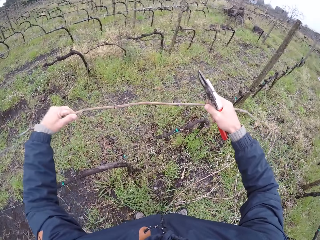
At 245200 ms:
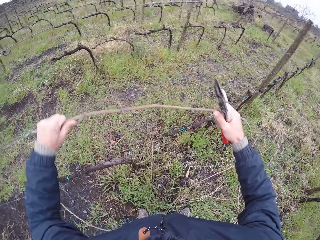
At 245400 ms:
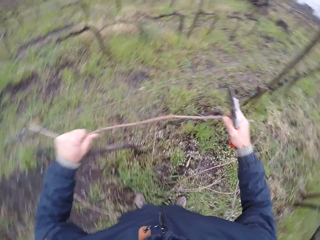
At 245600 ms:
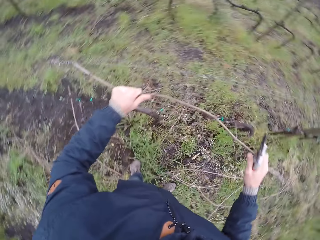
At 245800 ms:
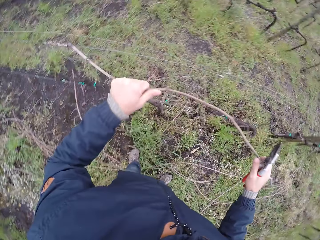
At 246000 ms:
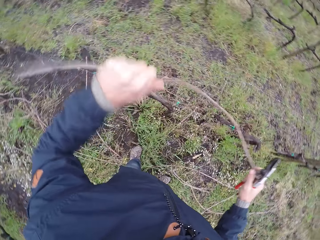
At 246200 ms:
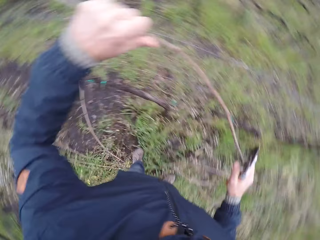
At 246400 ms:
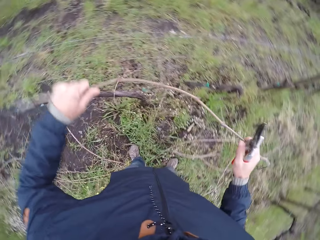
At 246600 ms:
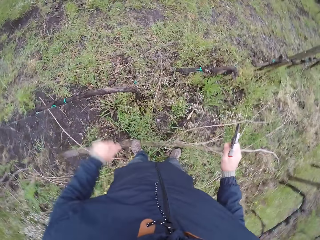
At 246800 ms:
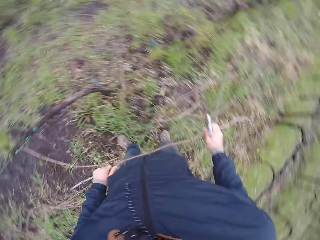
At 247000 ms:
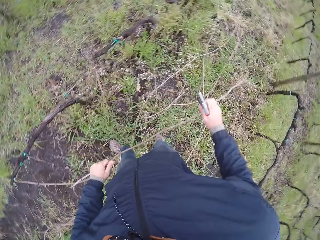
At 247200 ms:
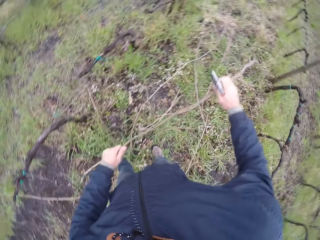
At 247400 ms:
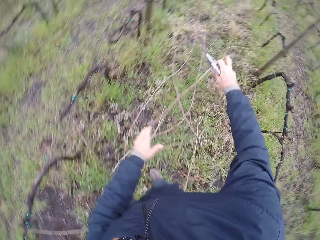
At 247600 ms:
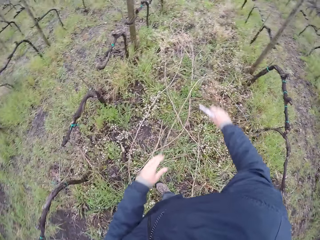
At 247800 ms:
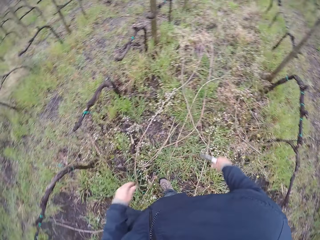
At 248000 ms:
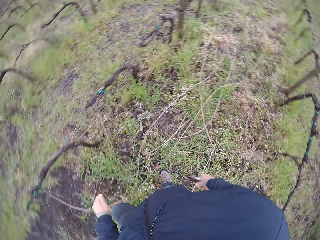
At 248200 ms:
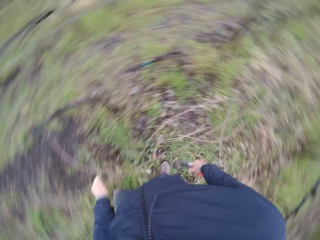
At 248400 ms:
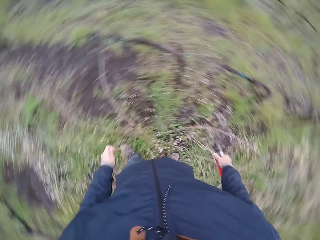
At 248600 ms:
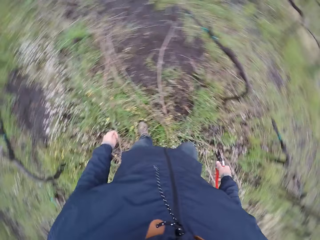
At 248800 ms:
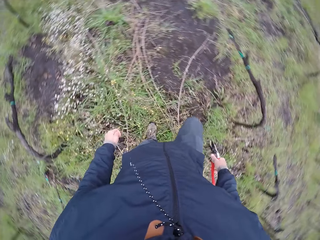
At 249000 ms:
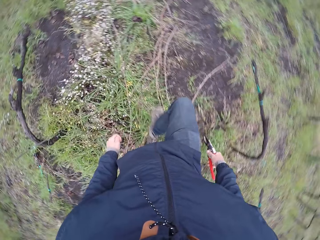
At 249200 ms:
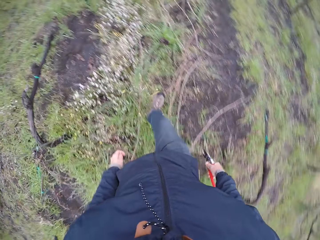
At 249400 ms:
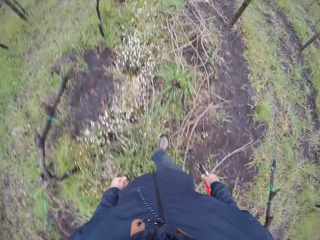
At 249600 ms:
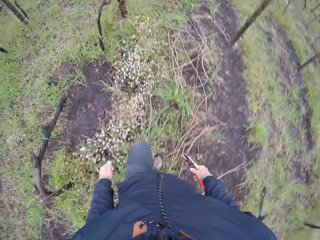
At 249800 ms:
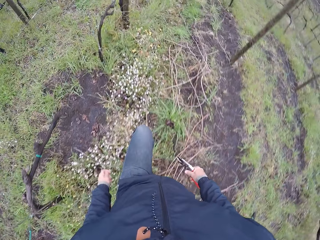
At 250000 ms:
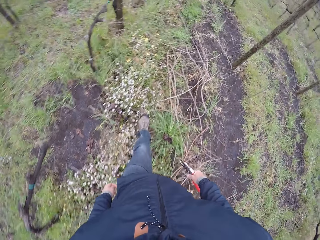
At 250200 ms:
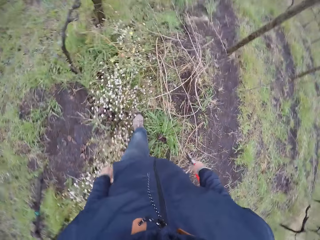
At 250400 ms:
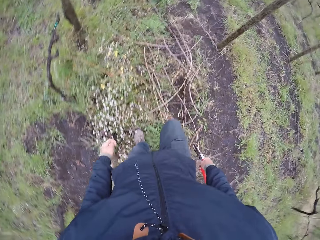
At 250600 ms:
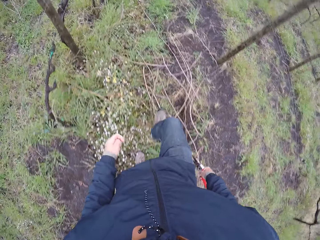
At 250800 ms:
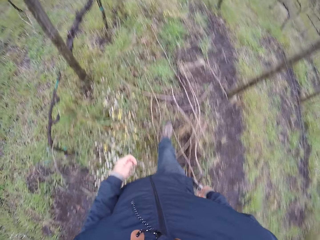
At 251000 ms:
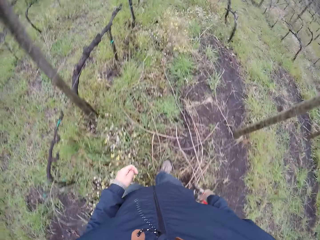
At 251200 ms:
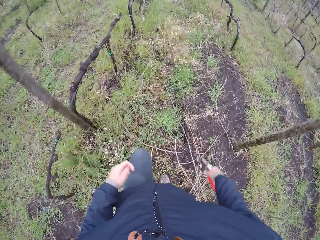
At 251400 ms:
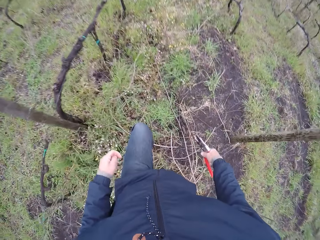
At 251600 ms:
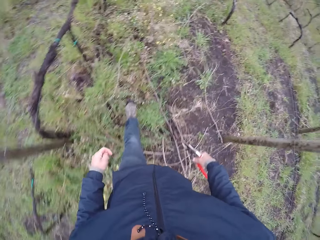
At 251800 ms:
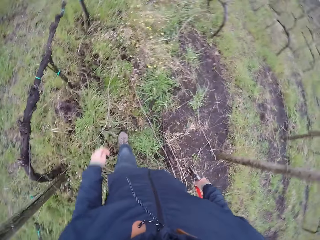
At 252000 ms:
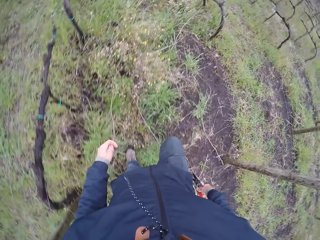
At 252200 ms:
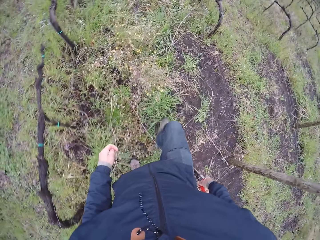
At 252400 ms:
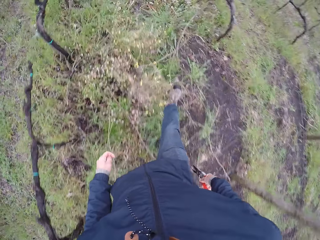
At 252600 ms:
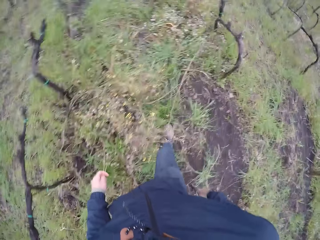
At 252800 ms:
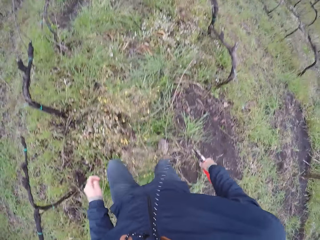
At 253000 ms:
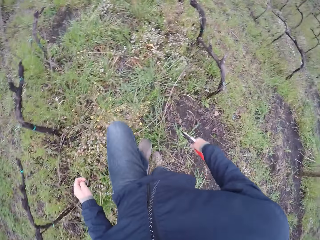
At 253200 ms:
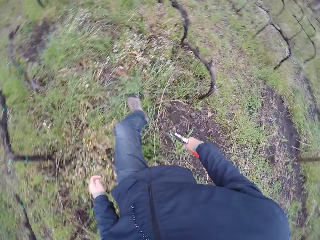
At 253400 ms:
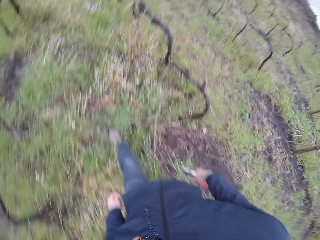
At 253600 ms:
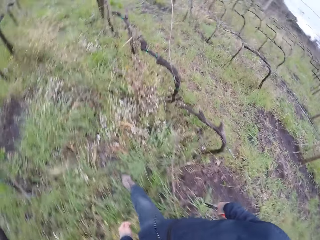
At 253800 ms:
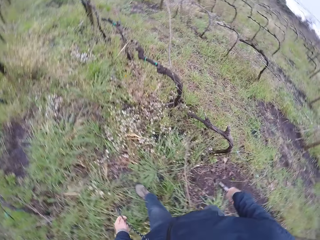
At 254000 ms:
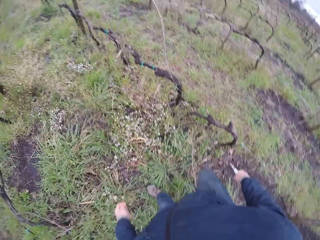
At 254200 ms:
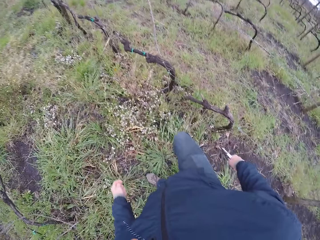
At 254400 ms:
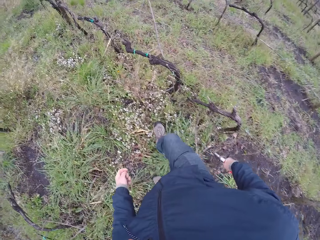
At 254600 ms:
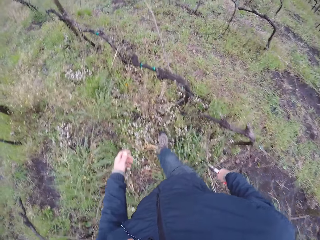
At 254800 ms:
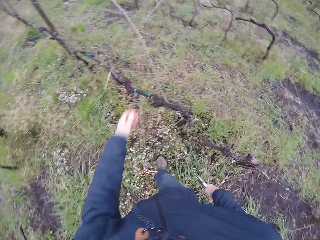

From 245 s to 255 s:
The camera wearer pulls the wood. They drop the twig on the ground with both hands.

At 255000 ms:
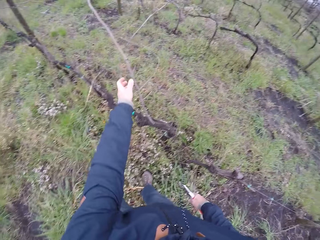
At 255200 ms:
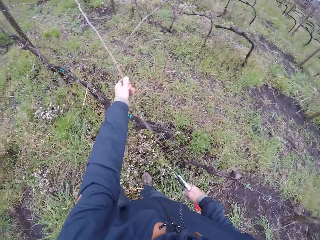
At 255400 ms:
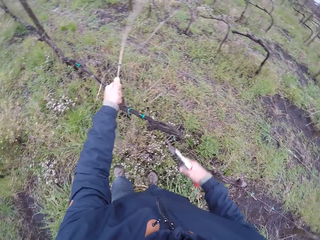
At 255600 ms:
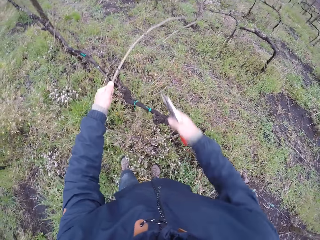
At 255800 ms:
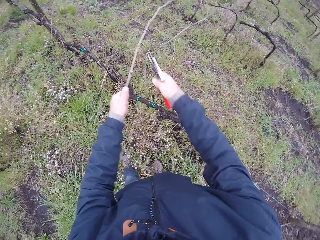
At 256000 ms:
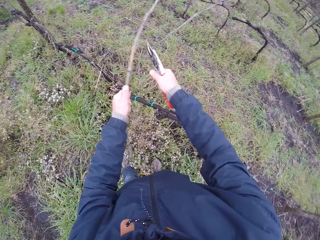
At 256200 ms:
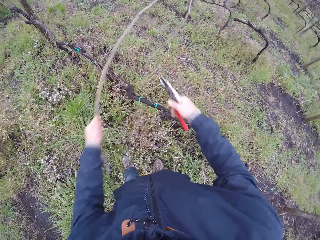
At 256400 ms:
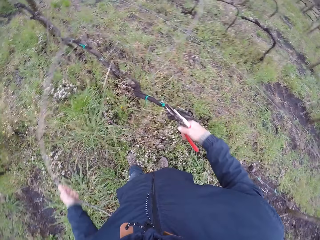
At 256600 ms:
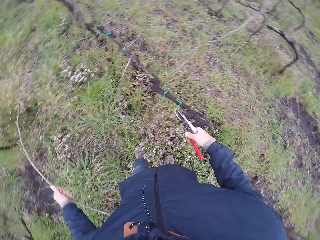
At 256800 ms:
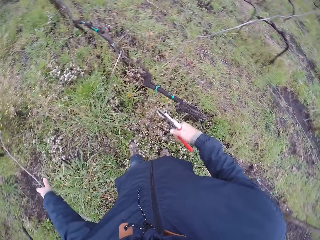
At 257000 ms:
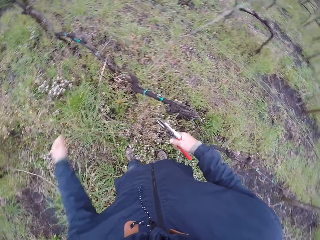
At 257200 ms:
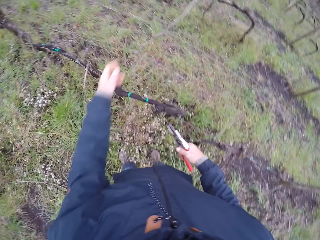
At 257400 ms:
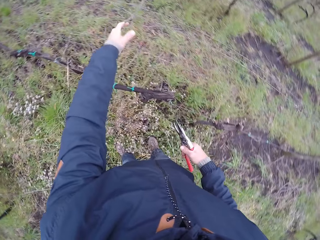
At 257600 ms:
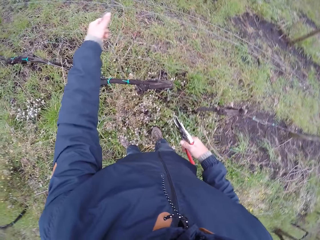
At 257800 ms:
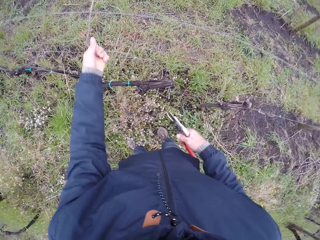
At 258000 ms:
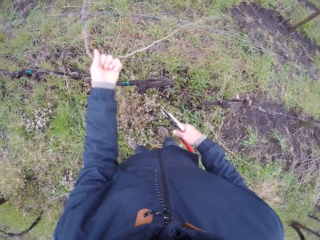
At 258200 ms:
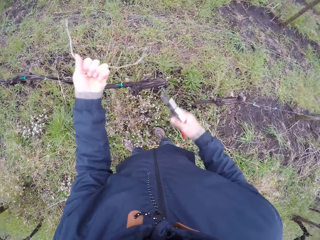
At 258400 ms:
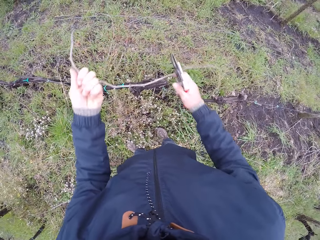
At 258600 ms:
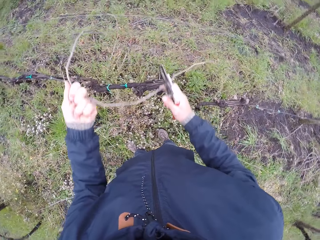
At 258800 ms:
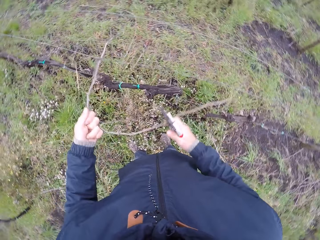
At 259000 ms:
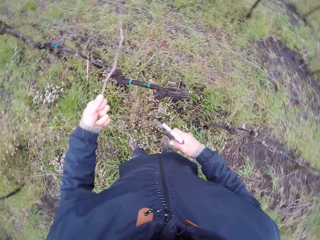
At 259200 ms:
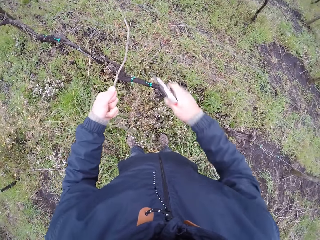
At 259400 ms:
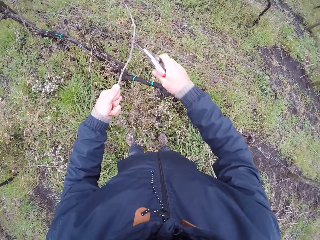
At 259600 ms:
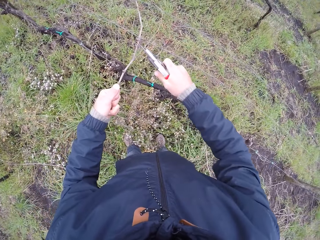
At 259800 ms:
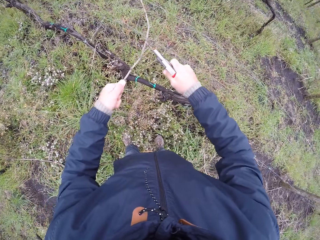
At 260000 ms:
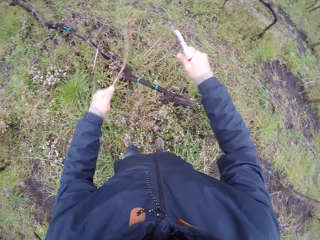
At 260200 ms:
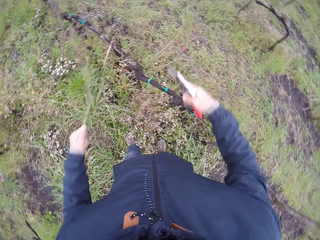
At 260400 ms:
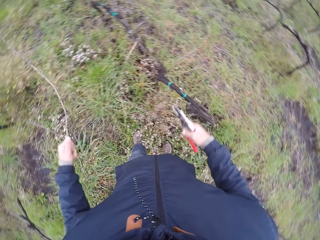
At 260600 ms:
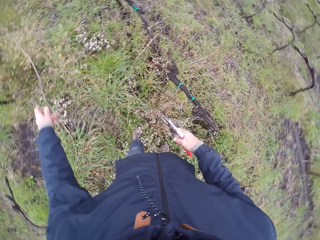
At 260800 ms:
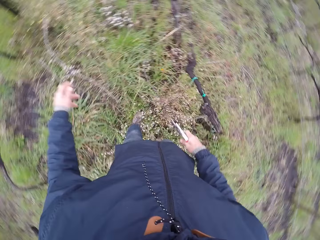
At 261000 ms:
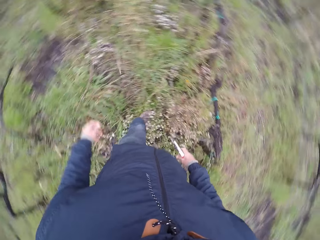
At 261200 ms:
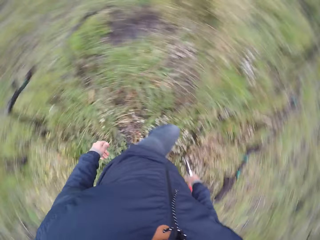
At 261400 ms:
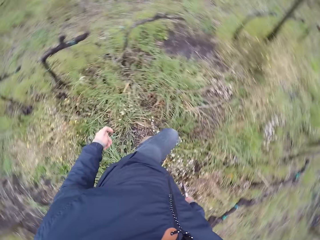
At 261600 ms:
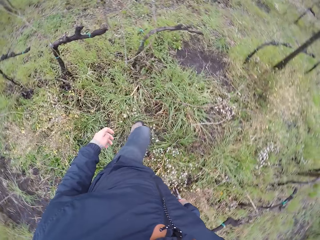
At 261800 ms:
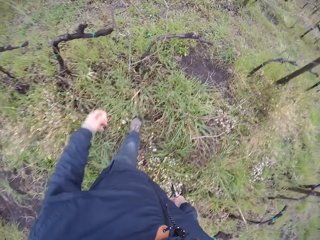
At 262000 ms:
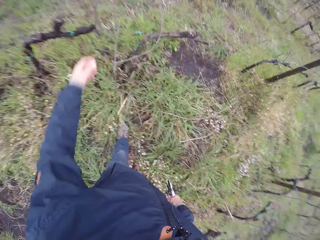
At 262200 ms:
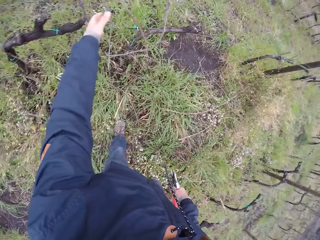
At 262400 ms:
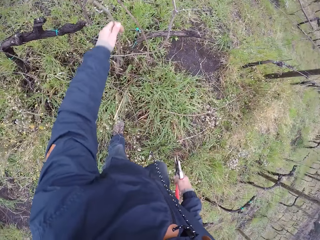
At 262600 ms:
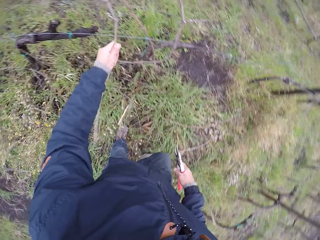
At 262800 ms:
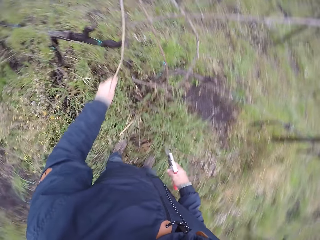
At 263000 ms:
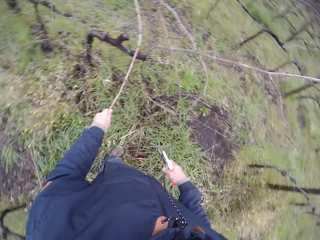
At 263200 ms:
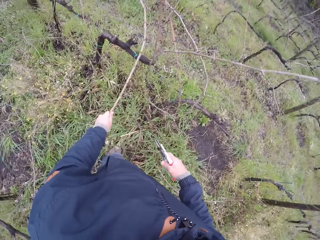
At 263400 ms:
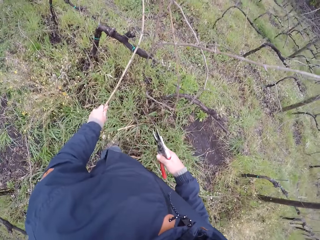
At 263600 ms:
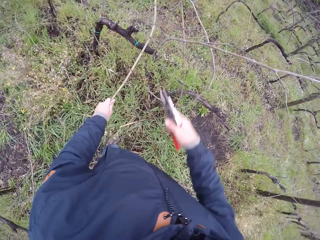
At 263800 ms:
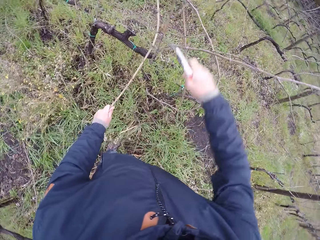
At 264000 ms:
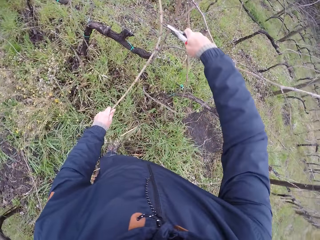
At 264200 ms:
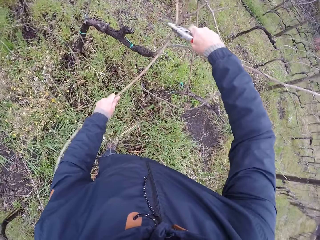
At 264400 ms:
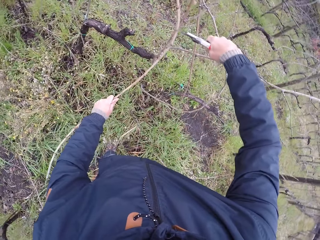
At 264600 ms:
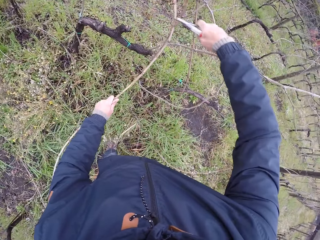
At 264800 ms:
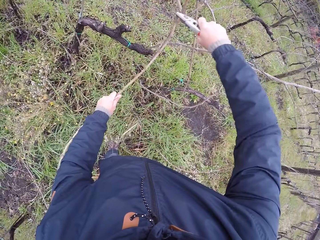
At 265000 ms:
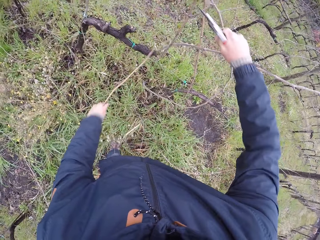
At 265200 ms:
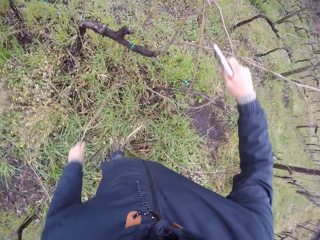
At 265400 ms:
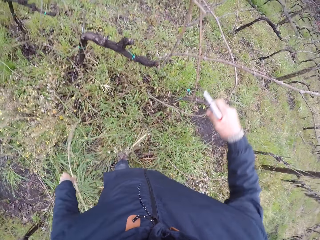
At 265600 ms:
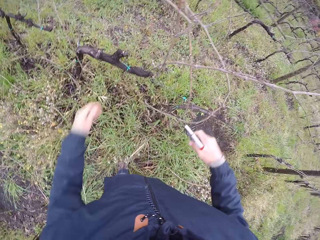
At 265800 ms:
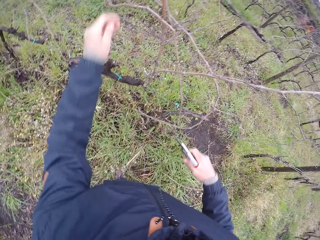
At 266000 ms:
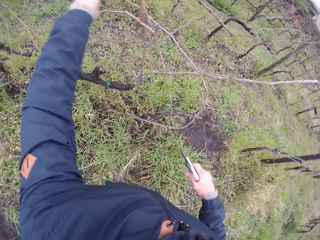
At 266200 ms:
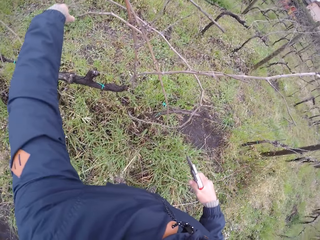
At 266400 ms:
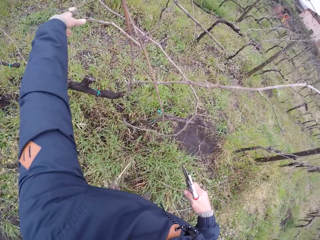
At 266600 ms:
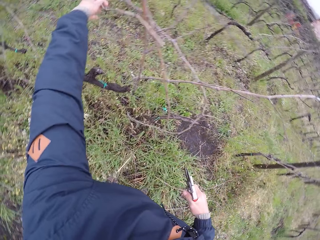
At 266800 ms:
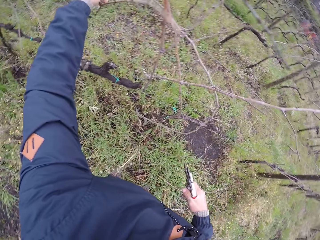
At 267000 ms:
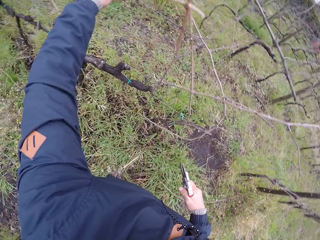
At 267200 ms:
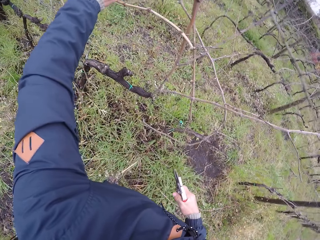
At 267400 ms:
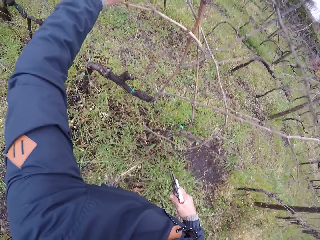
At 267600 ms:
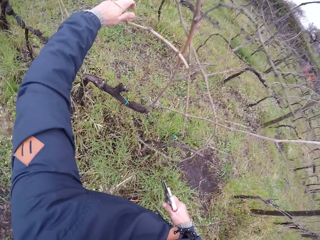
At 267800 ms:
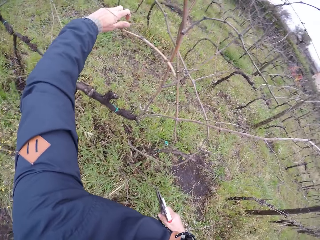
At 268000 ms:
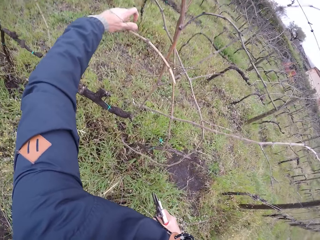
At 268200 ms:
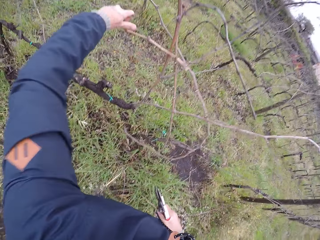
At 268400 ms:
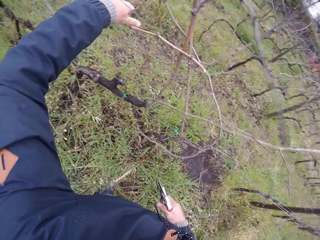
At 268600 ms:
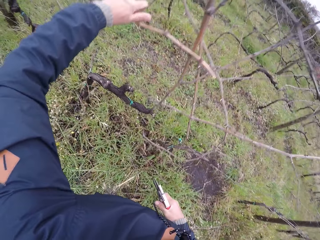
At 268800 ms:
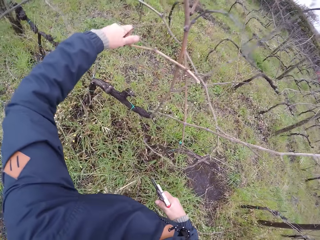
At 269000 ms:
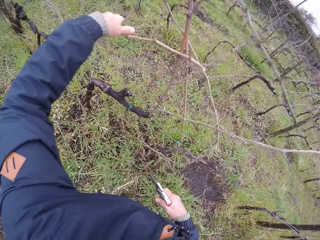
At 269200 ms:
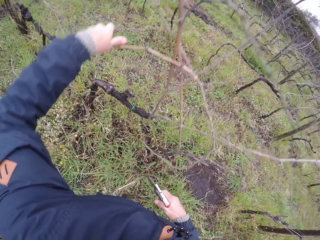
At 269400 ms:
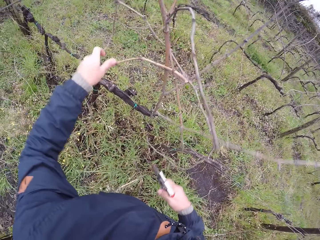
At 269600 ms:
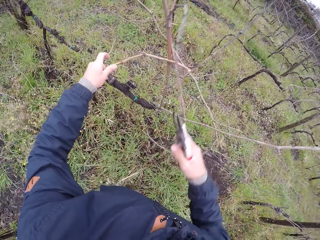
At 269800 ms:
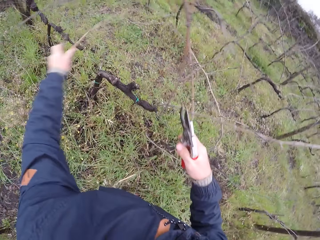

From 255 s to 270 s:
The camera wearer pulls out a twig on the wire mesh with his left hand. He cuts the twig with the garden shear in his right hand. He drops the twig on the ground with his left hand. He pulls out a twig on the wire mesh with his left hand. He pulls out a twig on the wire mesh with both hands. He cuts the twig with the garden shear in his right hand. He drops the twig on the ground with his left hand. He pulls out a twig on the wire mesh with his left hand. He cuts the twig with the garden shear in his right hand. He drops the twig on the ground with his left hand. He pulls out a twig on the wire mesh with his left hand.
